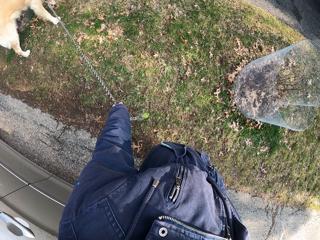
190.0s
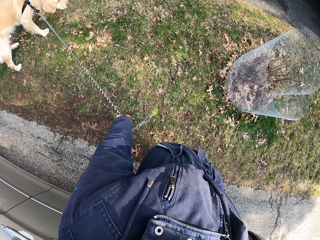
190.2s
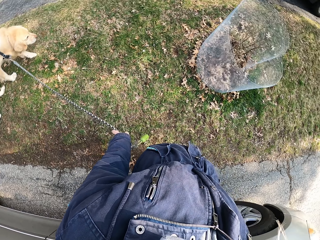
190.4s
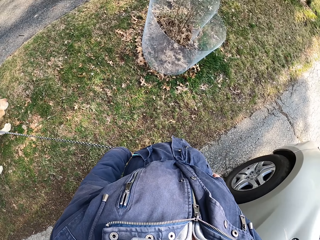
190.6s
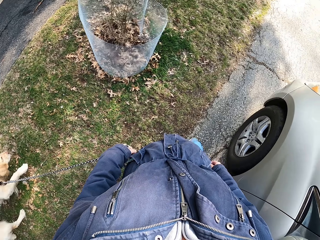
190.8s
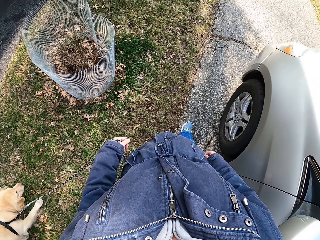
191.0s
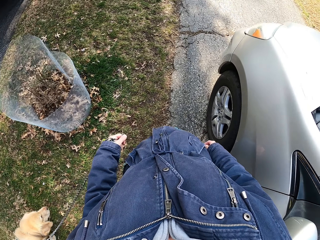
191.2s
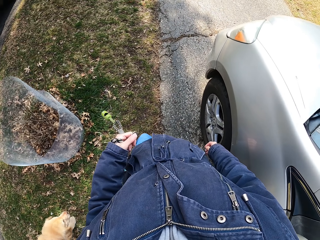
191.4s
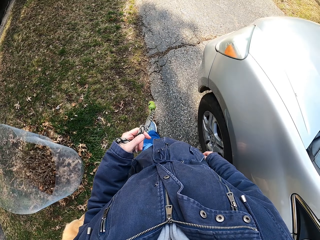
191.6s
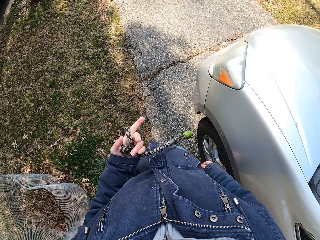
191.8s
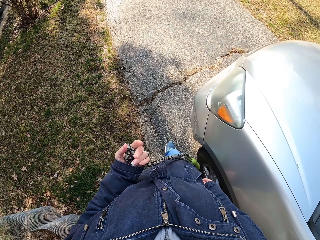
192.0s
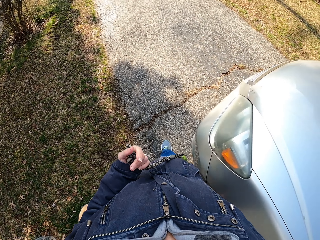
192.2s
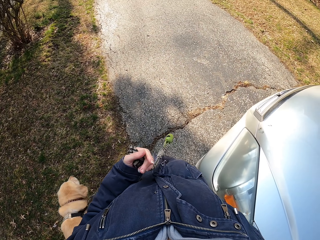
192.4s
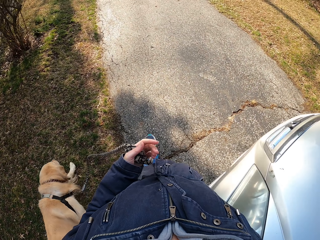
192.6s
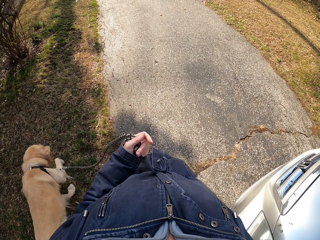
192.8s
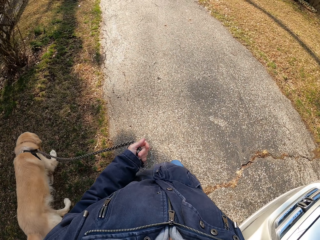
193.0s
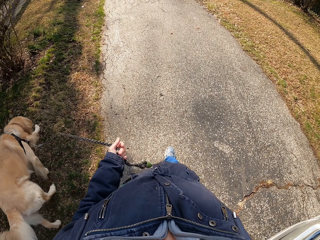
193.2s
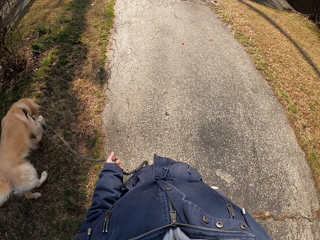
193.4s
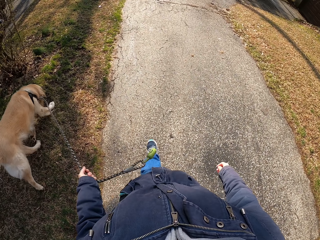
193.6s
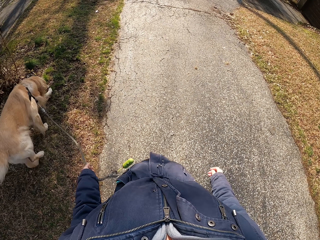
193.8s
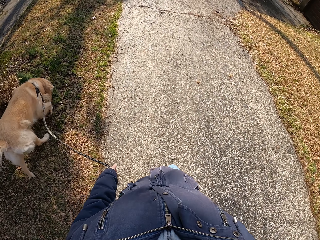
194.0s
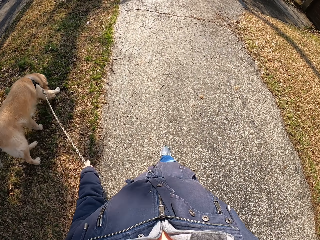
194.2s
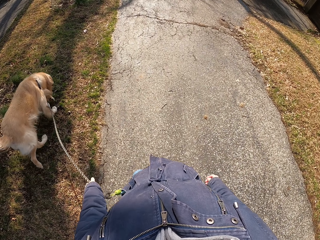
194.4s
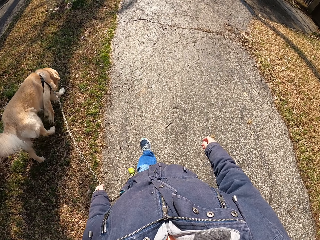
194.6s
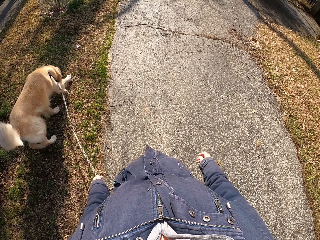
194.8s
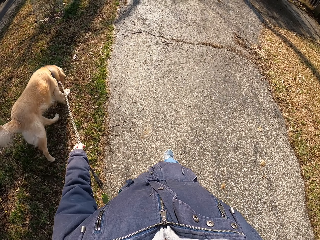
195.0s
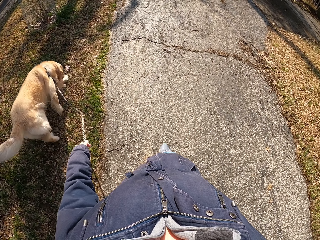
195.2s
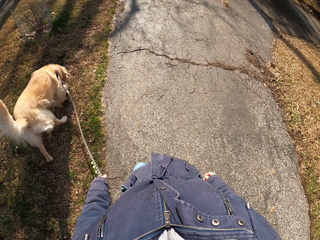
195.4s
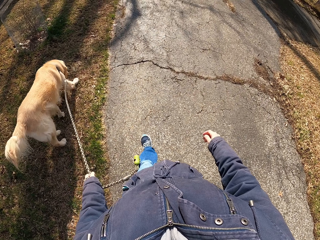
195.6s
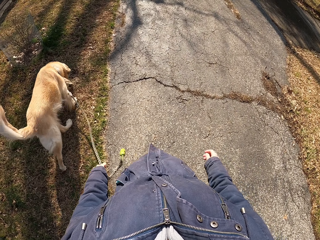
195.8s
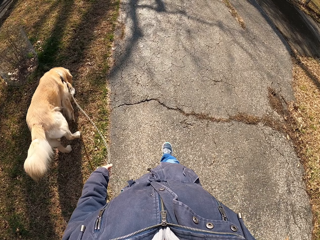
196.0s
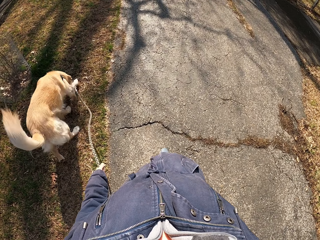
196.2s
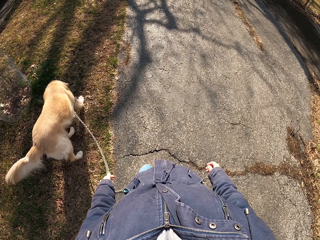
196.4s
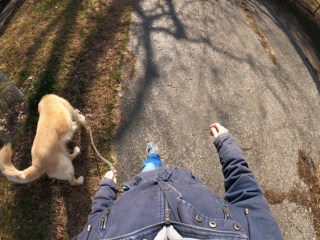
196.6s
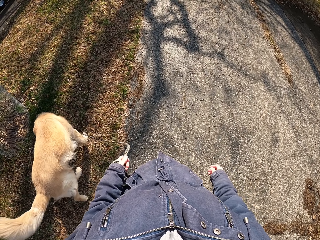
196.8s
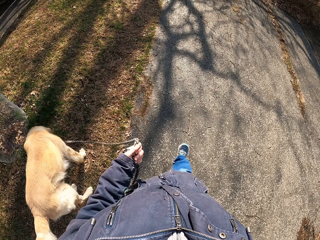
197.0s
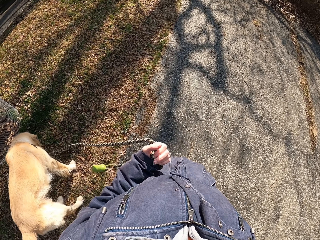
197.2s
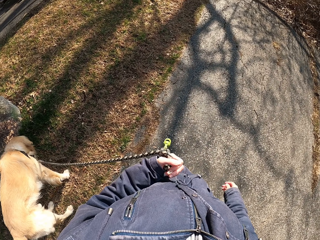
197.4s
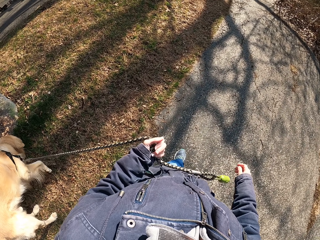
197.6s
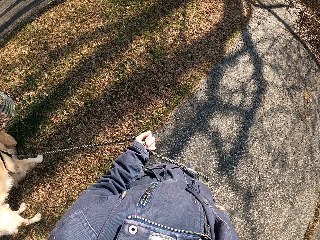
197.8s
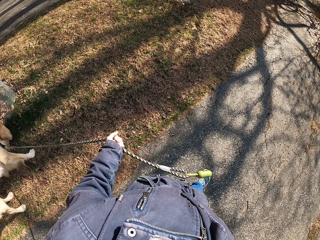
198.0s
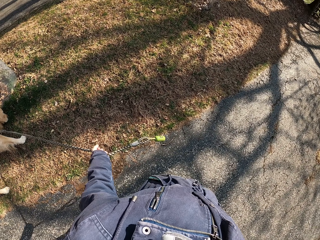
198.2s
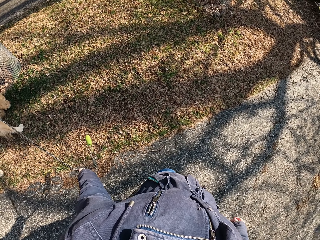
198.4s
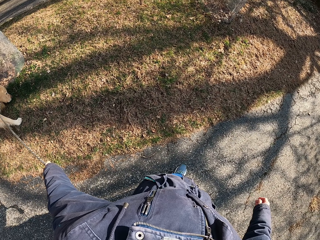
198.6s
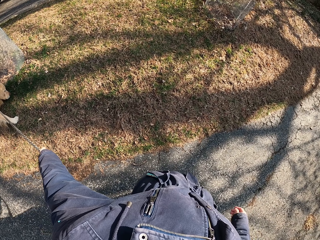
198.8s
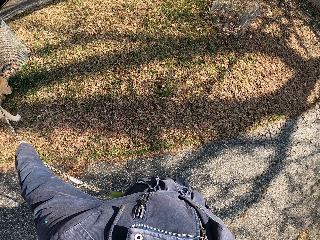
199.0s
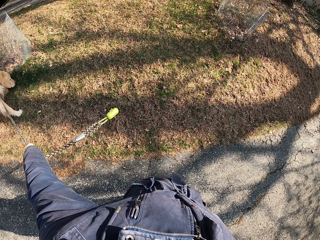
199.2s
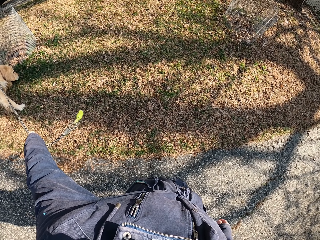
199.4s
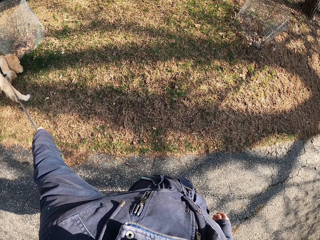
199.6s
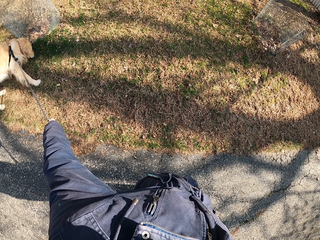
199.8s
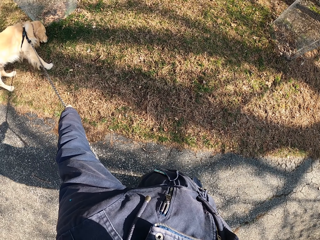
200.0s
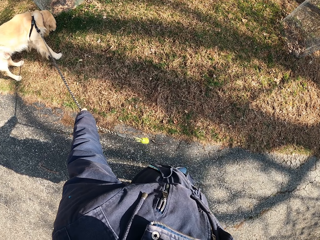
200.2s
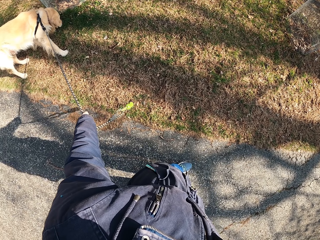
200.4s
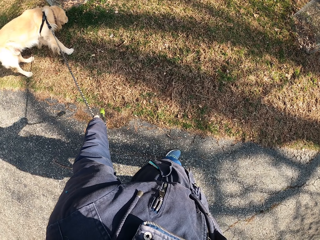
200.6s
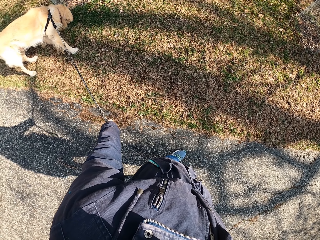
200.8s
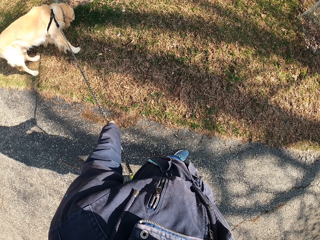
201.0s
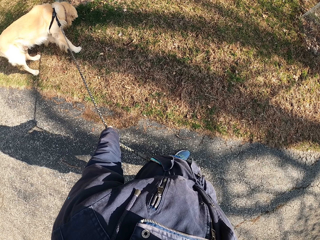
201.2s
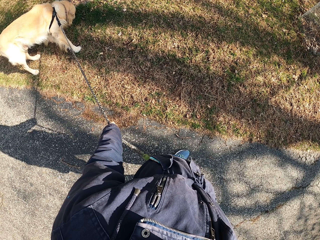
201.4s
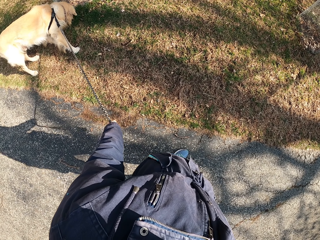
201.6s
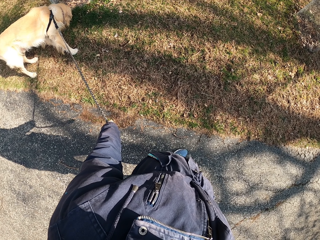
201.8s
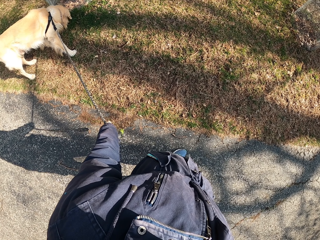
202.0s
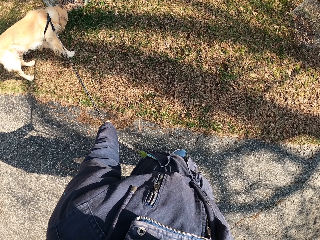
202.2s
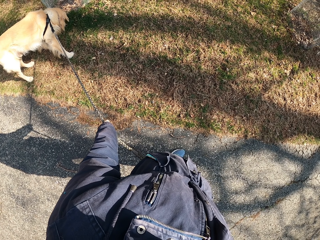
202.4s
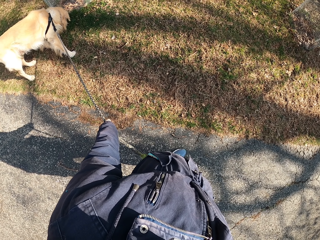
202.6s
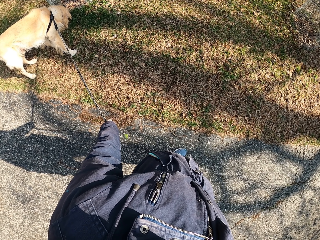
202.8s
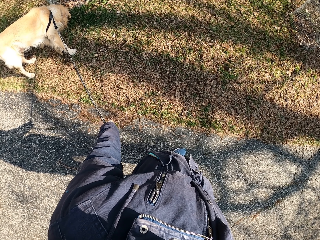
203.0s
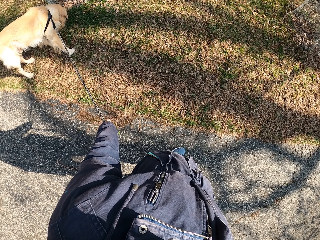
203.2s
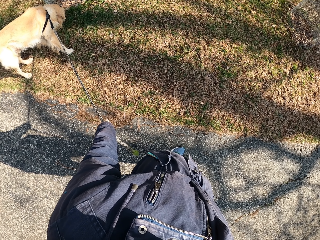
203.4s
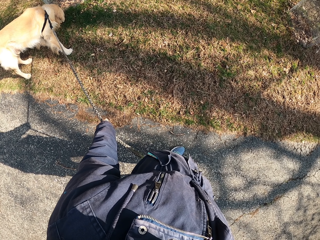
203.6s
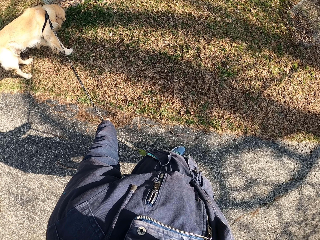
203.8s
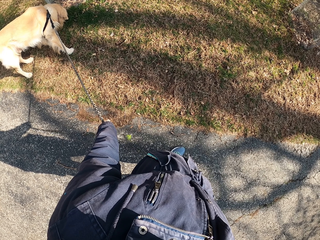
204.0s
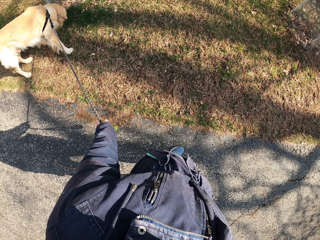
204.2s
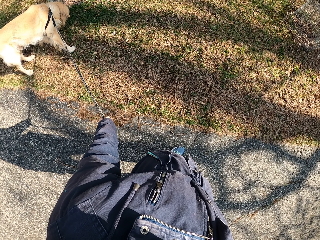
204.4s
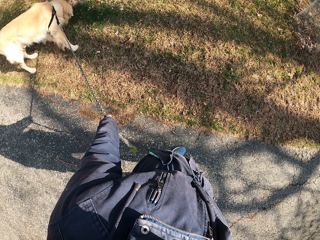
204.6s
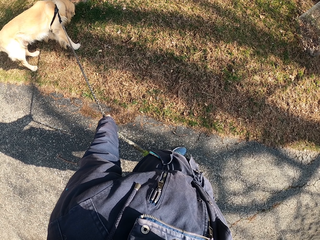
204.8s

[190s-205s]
The camera wearer walks. They hold the dog's rope with the left hand. They stop on the road. They look at the dog.

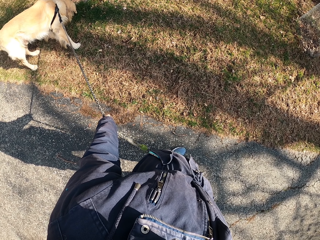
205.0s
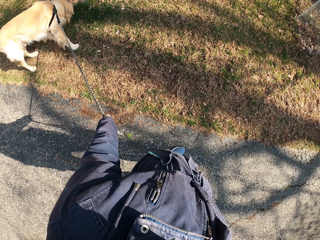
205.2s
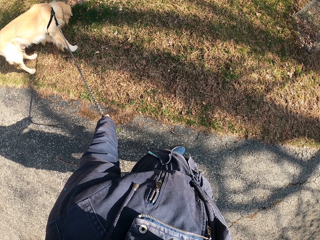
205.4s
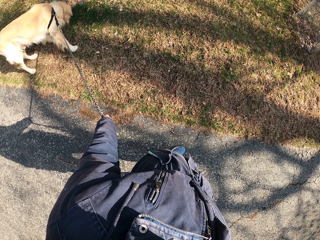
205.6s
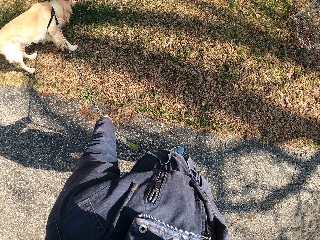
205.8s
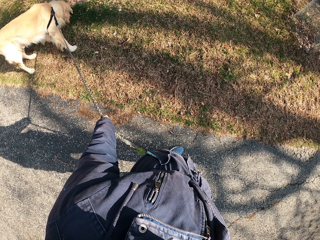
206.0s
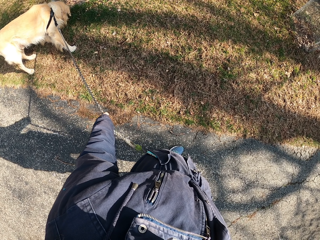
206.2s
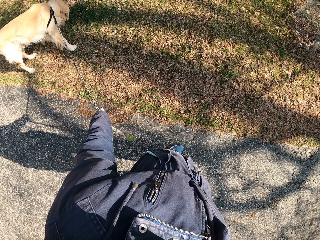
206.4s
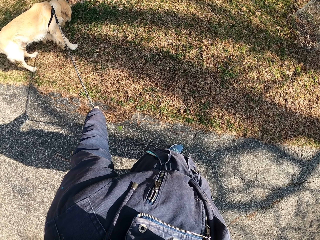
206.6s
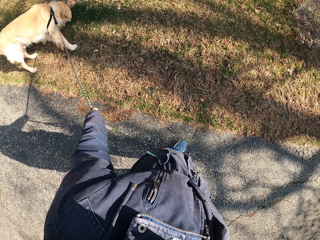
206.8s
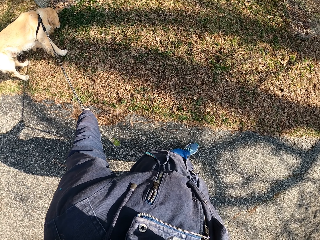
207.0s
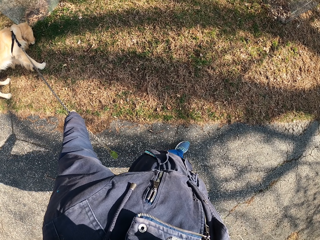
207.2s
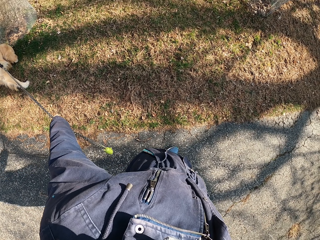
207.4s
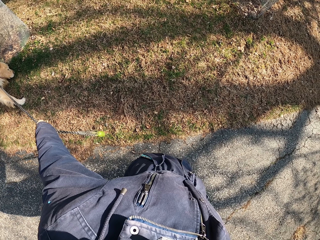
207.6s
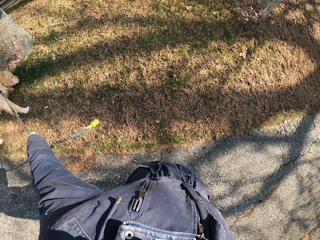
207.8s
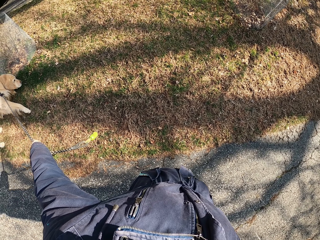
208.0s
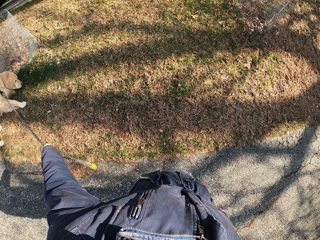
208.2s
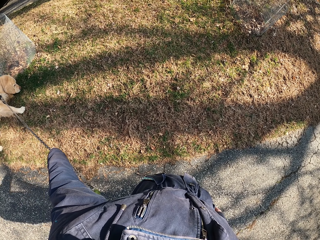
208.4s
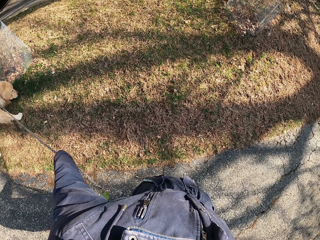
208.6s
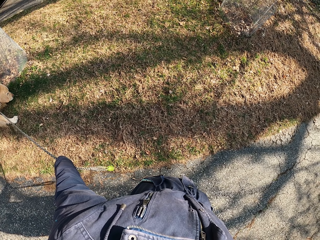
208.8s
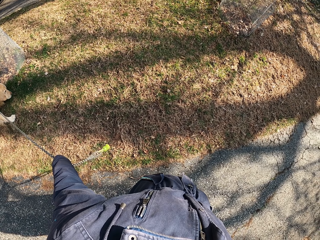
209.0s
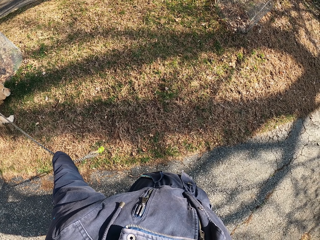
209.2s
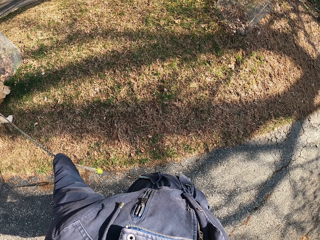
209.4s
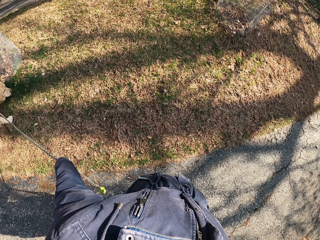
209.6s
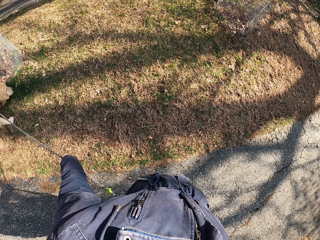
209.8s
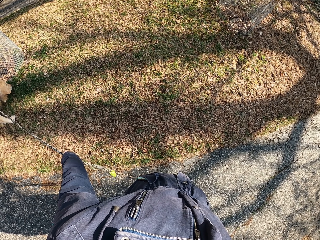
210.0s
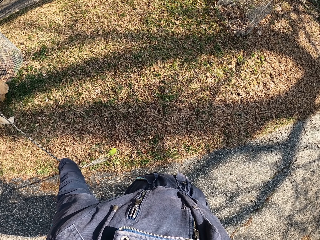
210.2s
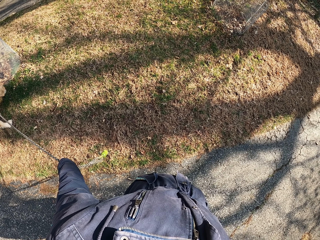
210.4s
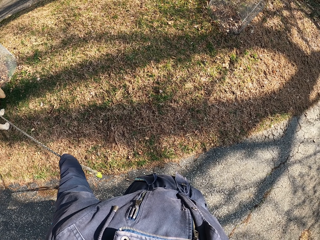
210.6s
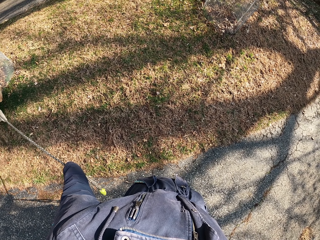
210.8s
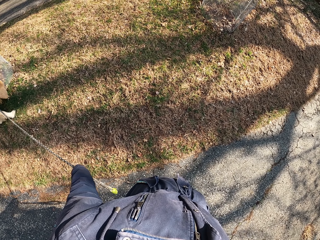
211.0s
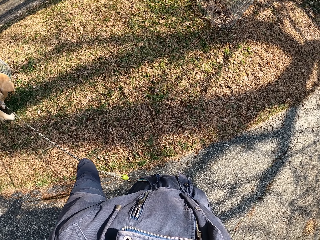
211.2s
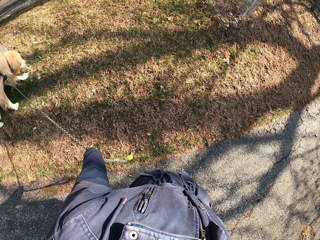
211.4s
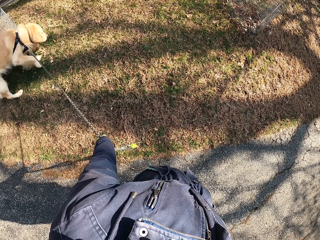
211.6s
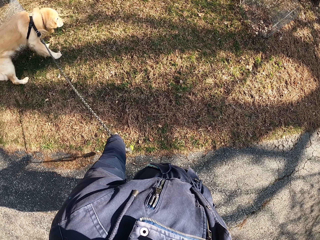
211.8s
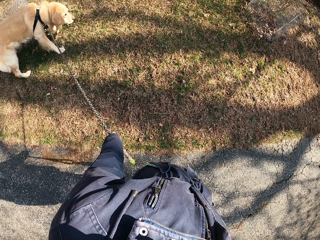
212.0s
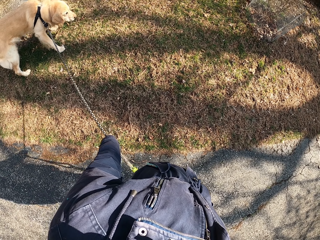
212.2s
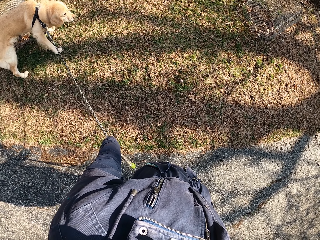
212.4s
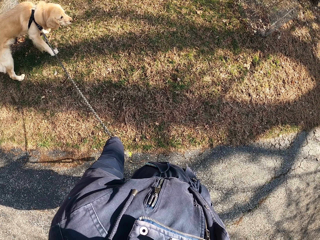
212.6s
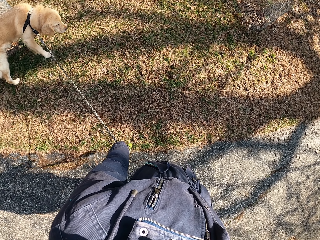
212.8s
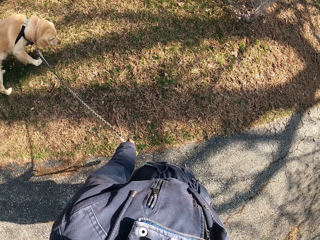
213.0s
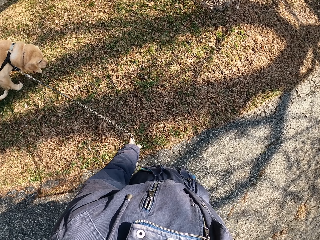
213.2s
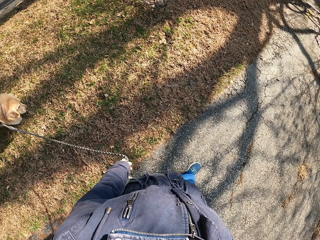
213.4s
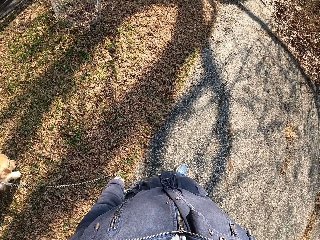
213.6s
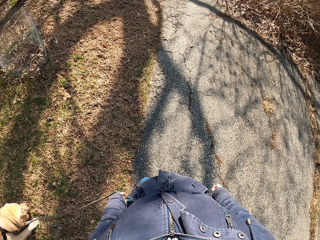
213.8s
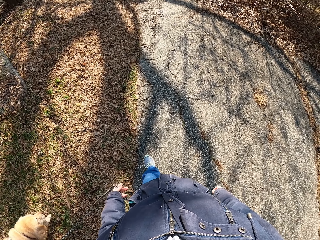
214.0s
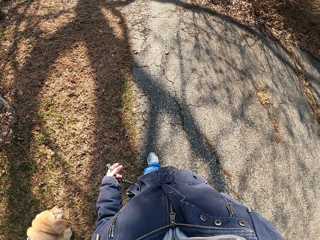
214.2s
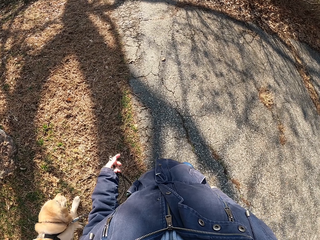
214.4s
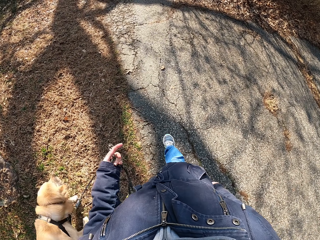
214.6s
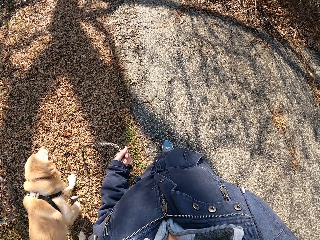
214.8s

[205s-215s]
The camera wearer holds the dog's rope with the left hand. They walk.
